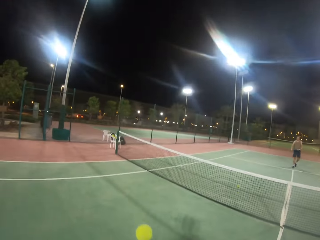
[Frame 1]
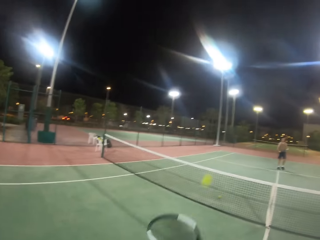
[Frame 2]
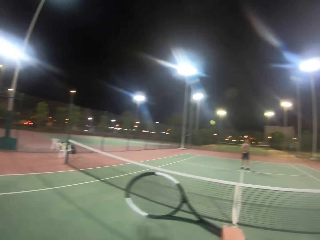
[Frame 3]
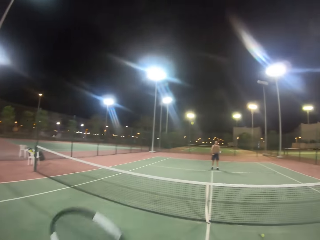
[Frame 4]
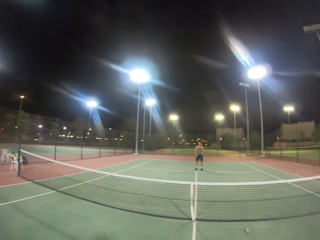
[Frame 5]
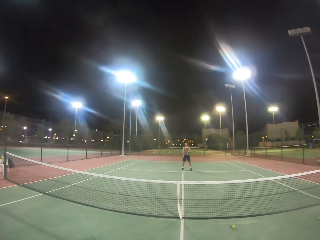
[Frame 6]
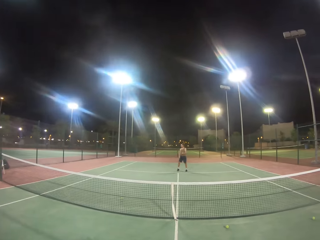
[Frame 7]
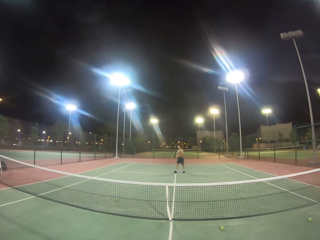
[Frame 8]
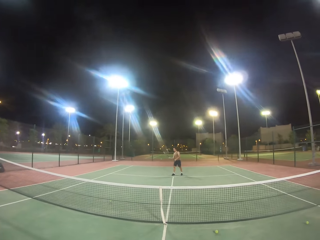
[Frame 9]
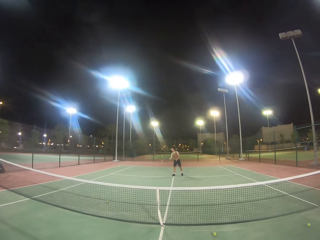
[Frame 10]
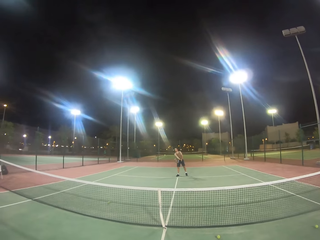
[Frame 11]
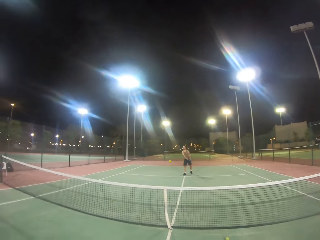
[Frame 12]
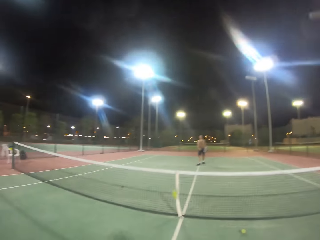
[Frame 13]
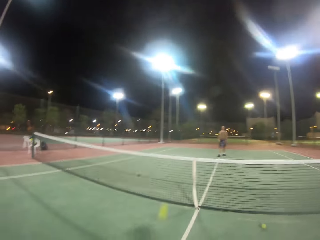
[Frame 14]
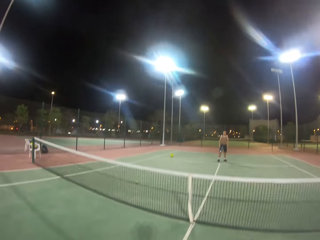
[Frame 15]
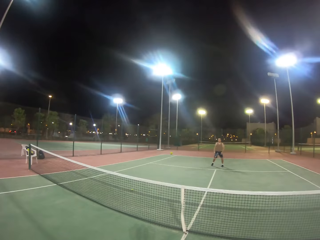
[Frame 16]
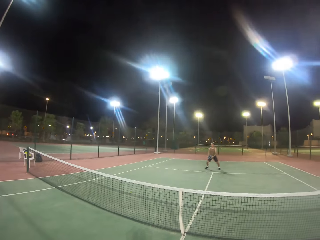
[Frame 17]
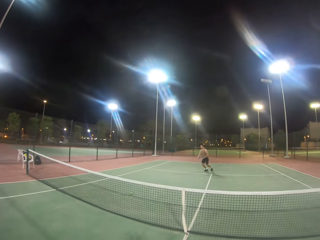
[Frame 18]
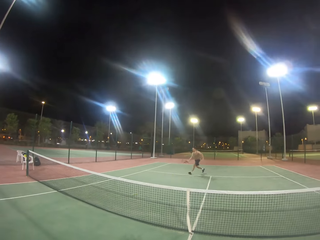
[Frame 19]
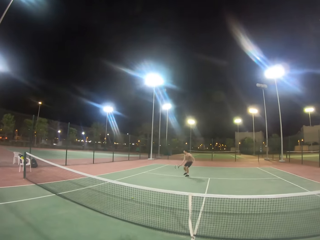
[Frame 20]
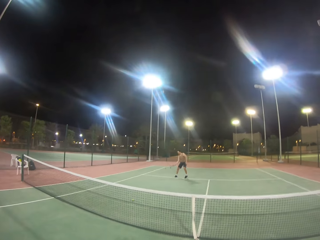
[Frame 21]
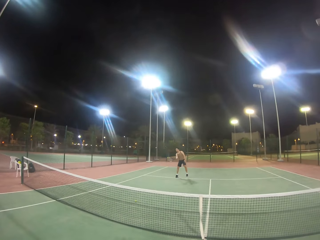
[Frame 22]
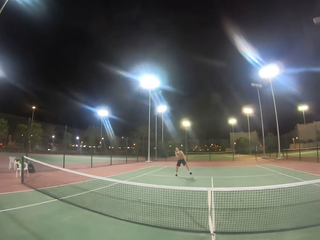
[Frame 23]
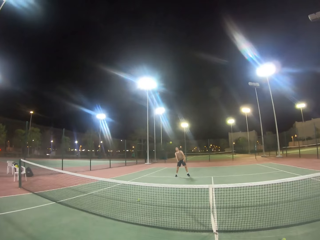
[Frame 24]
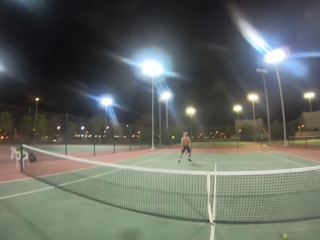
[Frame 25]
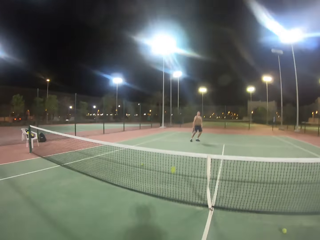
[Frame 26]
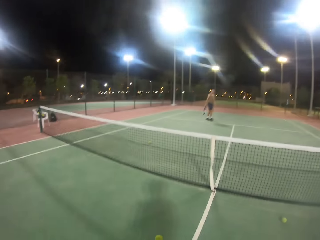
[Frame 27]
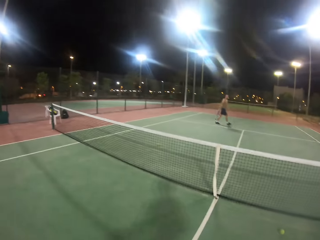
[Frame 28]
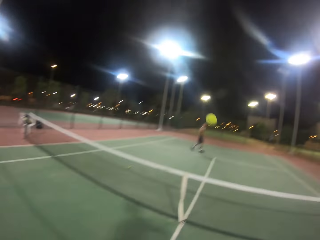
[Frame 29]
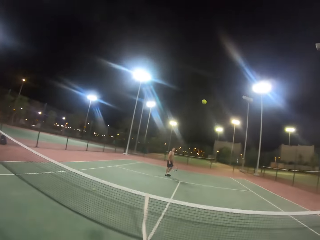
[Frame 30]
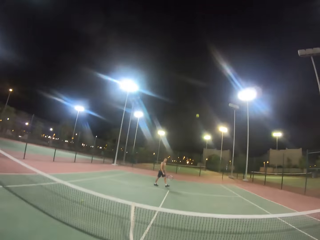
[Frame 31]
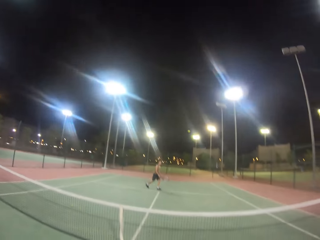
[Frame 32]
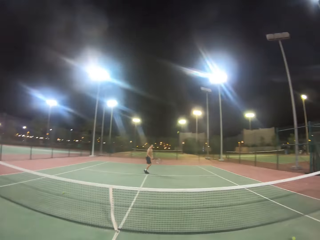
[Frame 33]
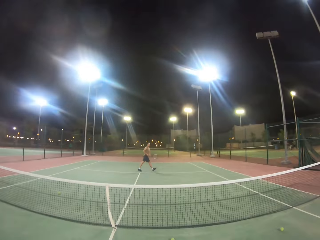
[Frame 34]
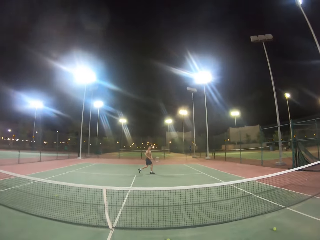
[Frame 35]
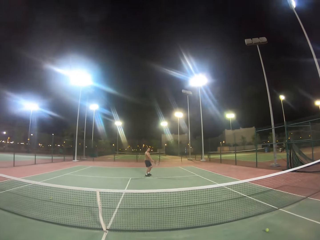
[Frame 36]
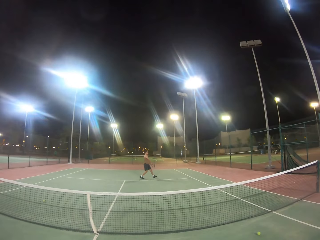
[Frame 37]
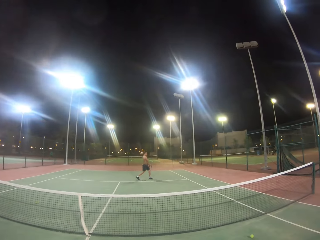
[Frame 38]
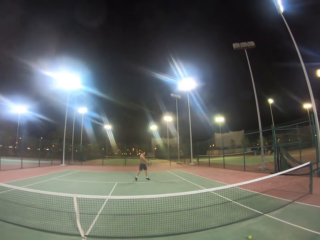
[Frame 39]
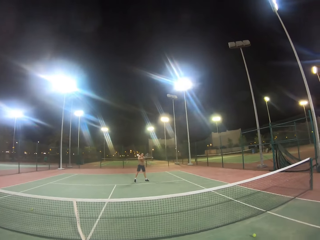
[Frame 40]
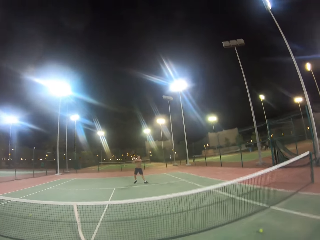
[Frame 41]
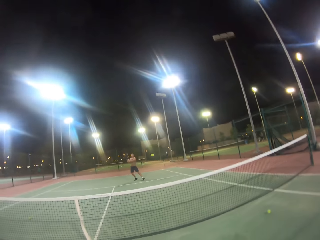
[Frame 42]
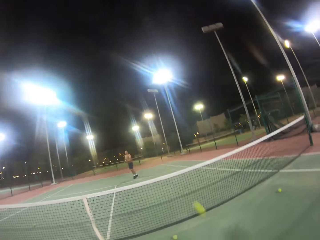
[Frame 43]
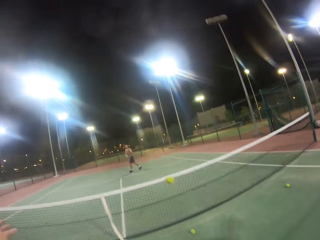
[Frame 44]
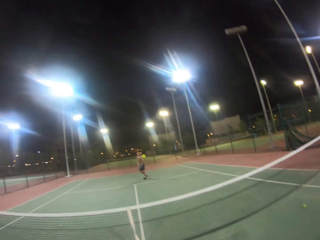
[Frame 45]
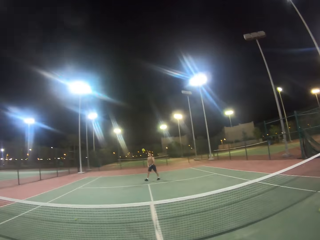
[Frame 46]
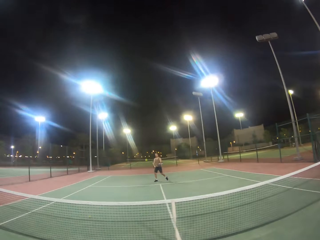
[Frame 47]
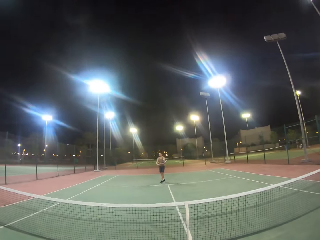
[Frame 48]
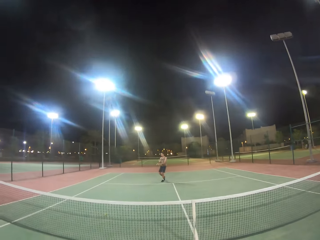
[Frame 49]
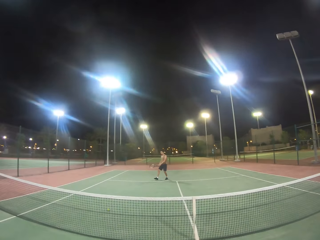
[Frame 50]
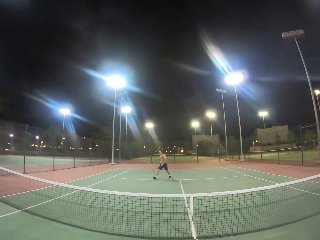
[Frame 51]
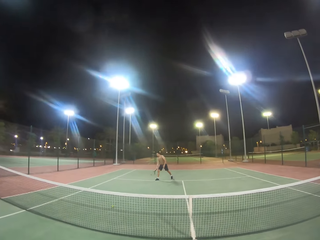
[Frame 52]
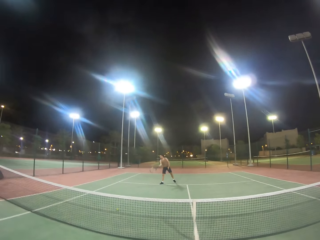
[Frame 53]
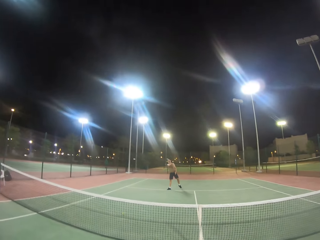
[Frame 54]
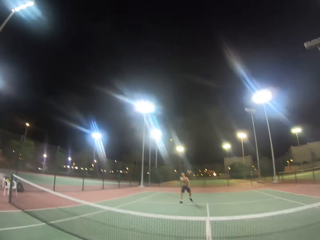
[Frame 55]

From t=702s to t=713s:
The camera wearer hits the ball with the badminton racket. A man hits the ball with the badminton racket. The camera wearer hits the ball with the badminton racket. The man runs towards the ball and hits the ball with the badminton racket. The camera wearer hits the ball with the badminton racket. The man hits the ball with the badminton racket. The camera wearer hits the ball with the badminton racket.

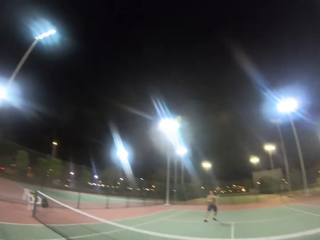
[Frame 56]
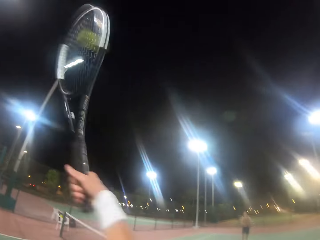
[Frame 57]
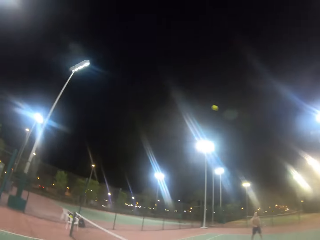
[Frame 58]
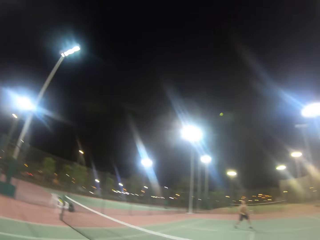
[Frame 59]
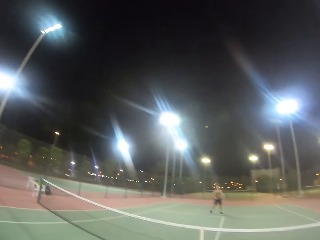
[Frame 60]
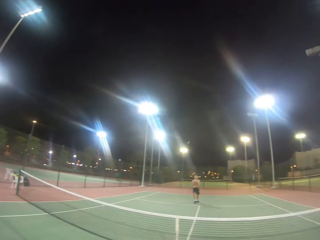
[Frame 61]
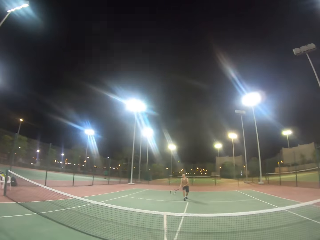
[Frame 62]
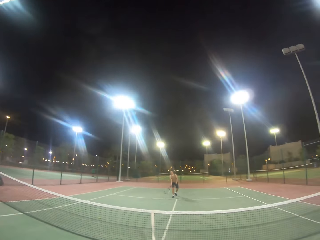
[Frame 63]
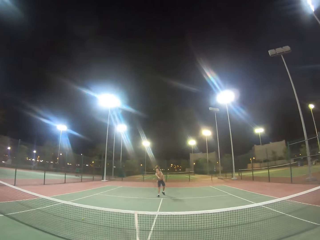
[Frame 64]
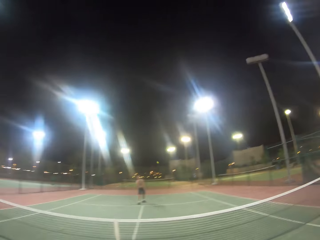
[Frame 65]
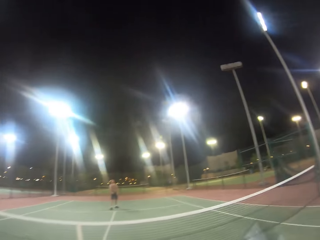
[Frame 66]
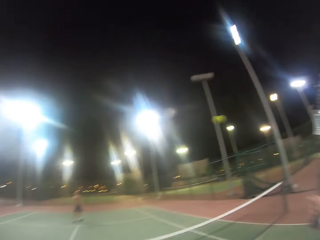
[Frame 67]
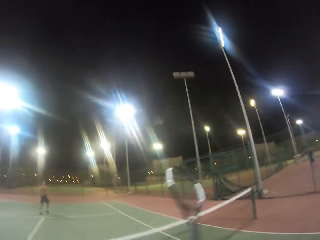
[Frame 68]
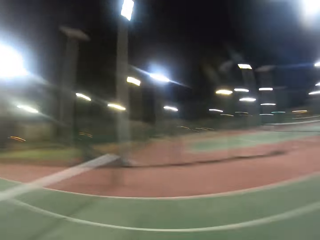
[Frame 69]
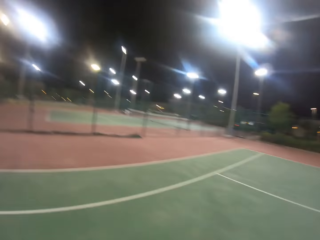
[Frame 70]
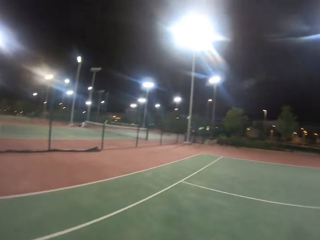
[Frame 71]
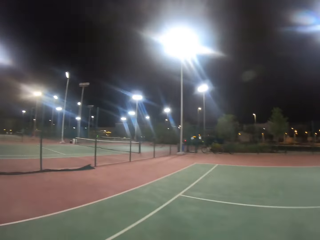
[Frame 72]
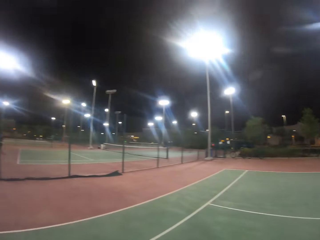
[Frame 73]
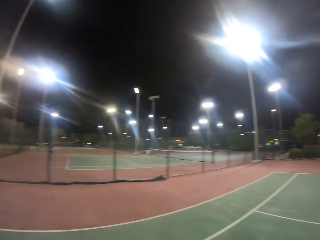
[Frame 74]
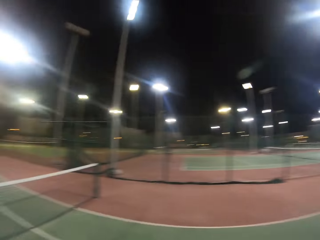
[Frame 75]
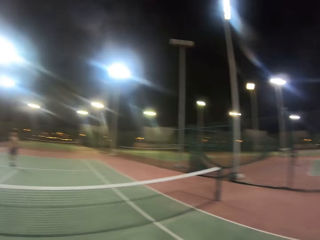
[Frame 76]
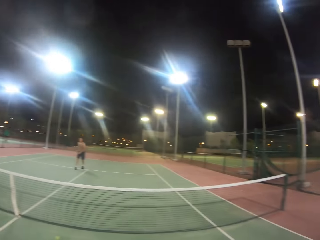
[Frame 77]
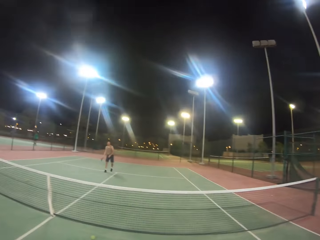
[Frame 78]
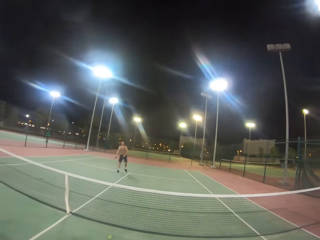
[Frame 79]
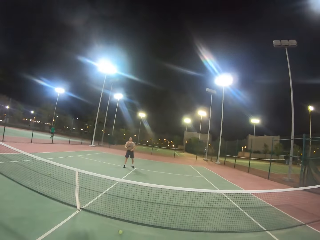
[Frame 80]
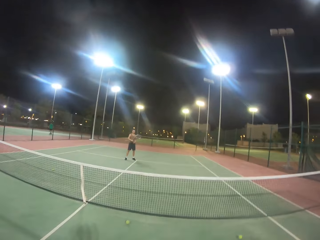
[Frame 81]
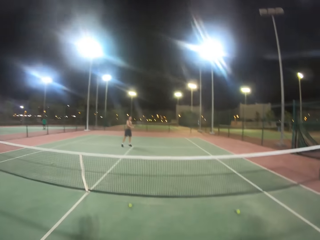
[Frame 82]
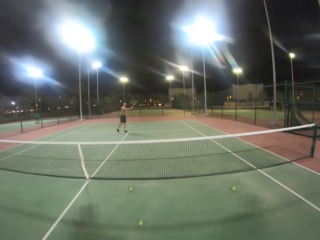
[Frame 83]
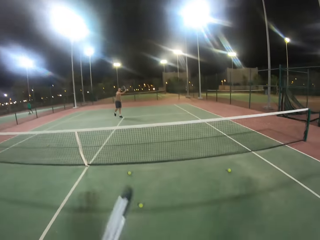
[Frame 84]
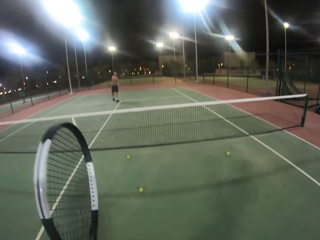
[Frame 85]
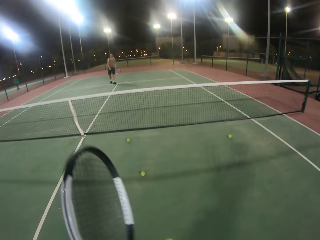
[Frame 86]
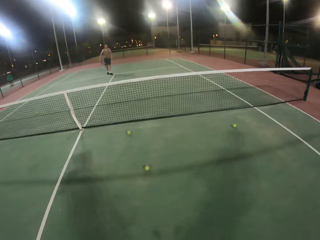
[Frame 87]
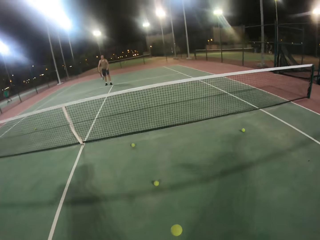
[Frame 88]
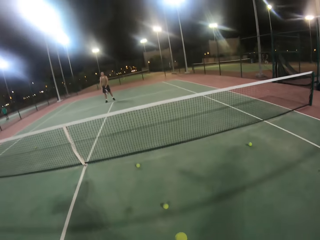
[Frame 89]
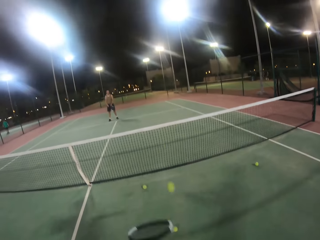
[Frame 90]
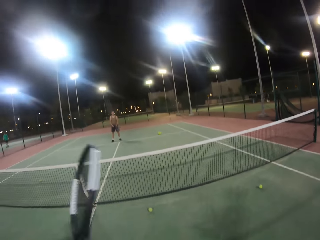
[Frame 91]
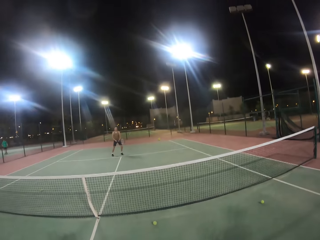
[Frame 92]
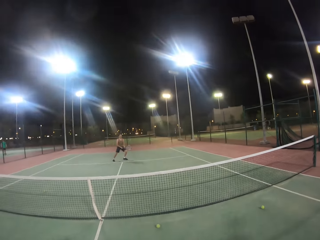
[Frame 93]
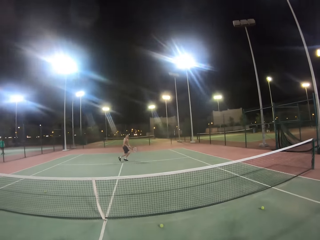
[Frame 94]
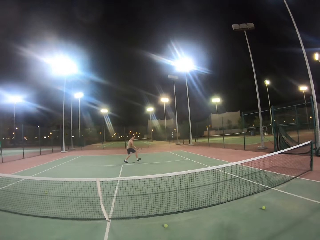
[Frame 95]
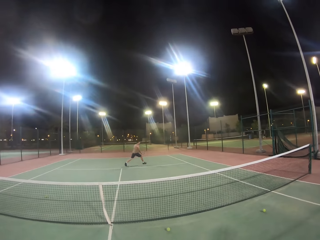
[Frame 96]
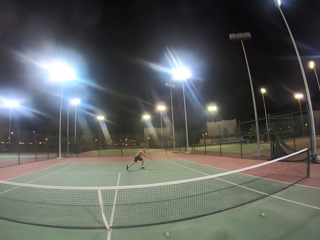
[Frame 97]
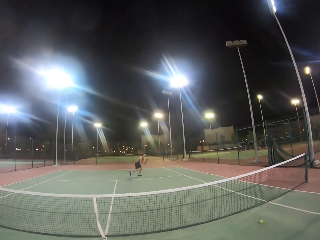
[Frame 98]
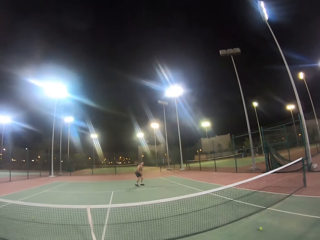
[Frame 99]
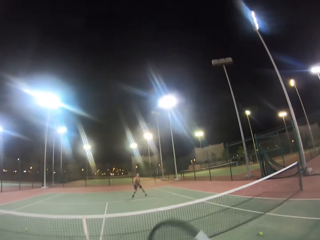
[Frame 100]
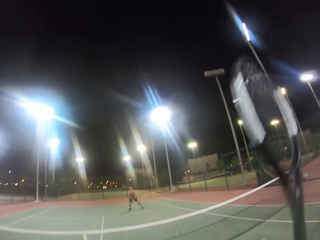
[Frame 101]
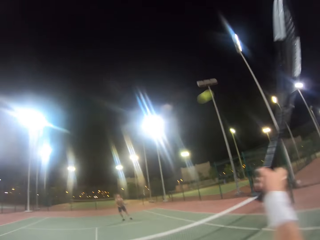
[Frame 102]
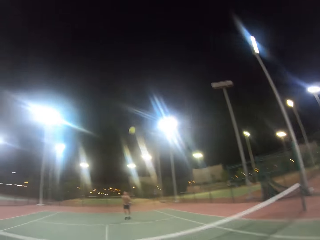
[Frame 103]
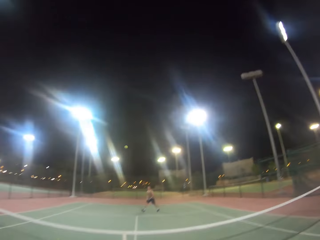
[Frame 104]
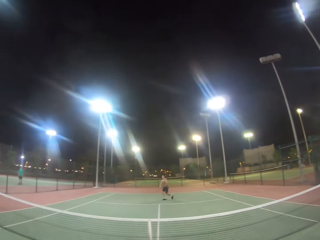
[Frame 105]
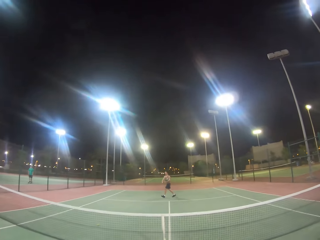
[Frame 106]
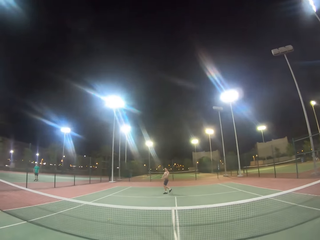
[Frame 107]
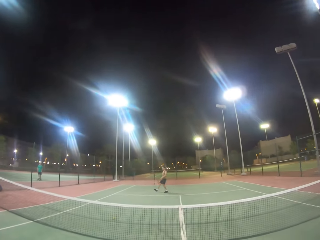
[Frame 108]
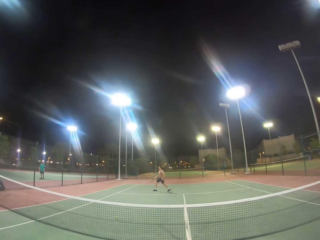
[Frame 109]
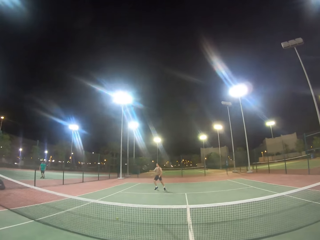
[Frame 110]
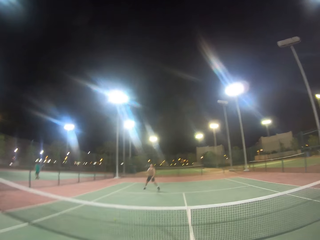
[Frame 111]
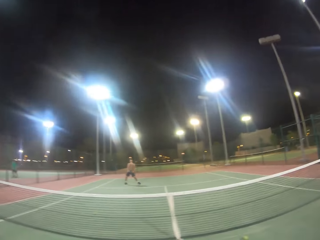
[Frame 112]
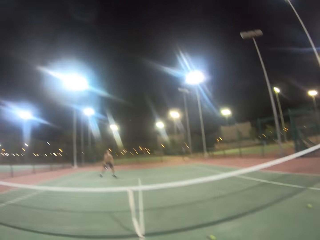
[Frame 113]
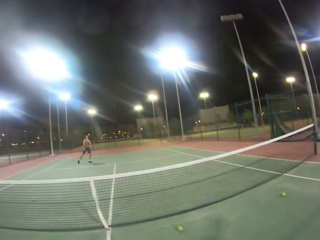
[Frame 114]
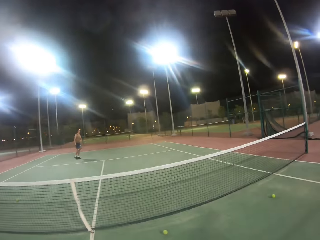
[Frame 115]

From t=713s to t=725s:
A man hits the ball with the racket. The camera wearer hits the ball with the racket. The man hits the ball with the badminton racket. The camera wearer hits the ball with the badminton racket and looks around the badminton court. The man hits the ball with the badminton racket. The camera wearer hits the ball with the badminton racket. The man hits the ball with the badminton racket. The camera wearer hits the ball with the badminton racket. The man hits the ball with the badminton racket. The camera wearer hits the ball with the badminton racket.
